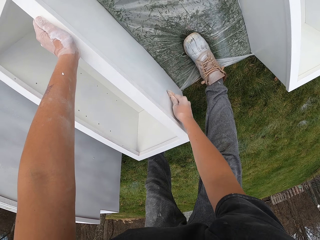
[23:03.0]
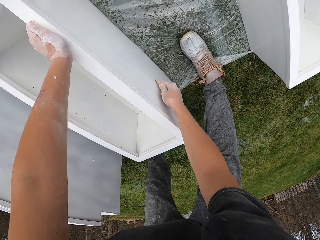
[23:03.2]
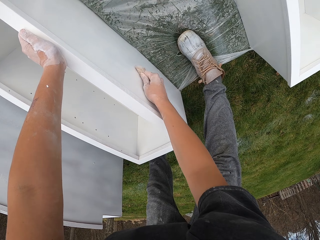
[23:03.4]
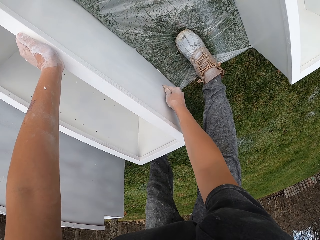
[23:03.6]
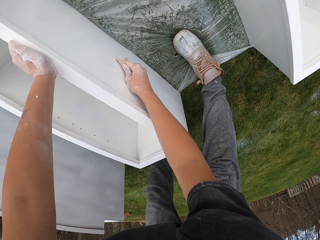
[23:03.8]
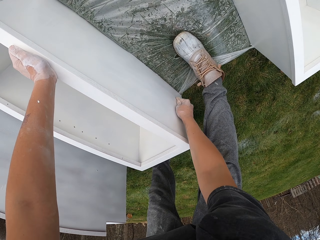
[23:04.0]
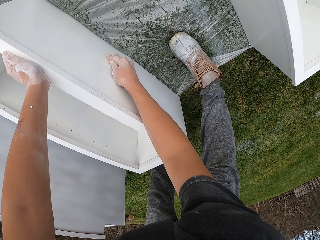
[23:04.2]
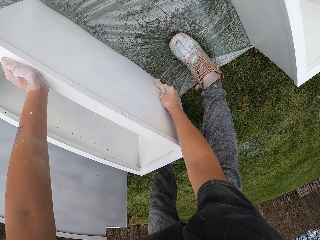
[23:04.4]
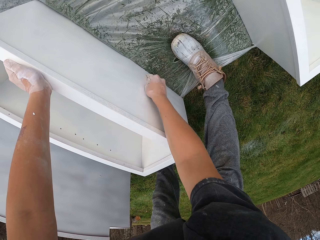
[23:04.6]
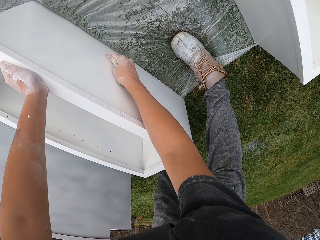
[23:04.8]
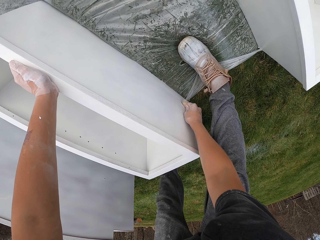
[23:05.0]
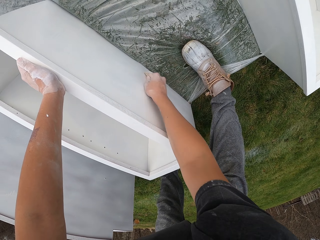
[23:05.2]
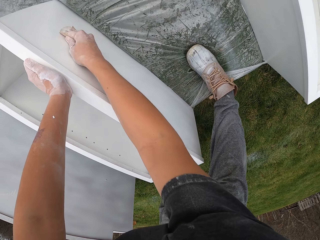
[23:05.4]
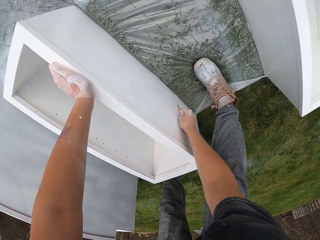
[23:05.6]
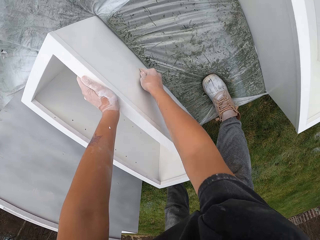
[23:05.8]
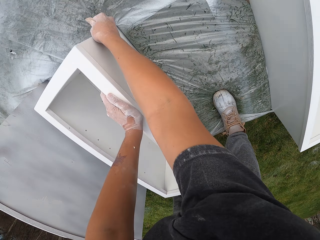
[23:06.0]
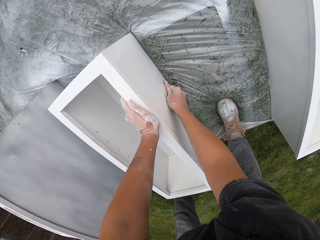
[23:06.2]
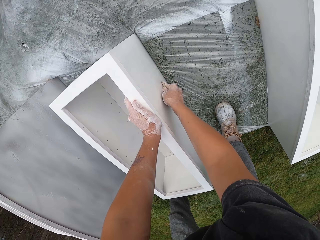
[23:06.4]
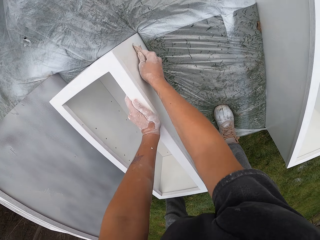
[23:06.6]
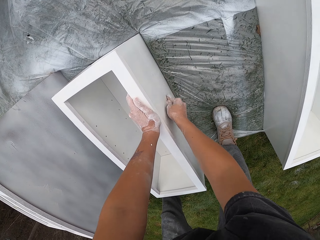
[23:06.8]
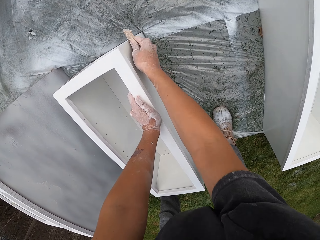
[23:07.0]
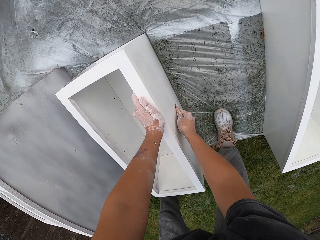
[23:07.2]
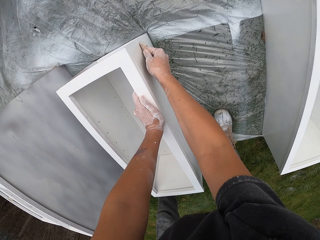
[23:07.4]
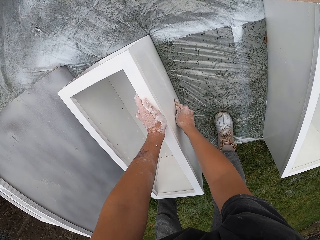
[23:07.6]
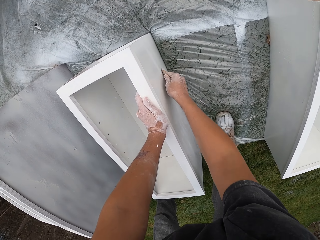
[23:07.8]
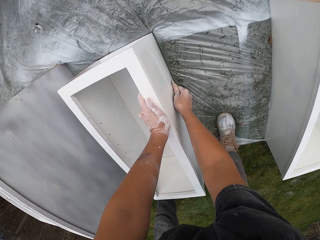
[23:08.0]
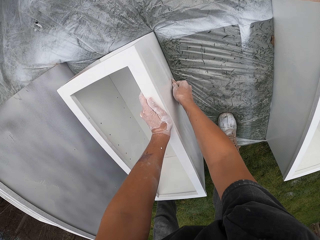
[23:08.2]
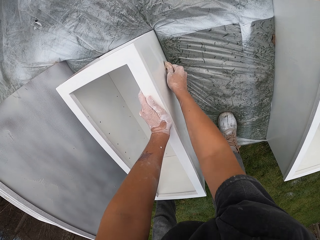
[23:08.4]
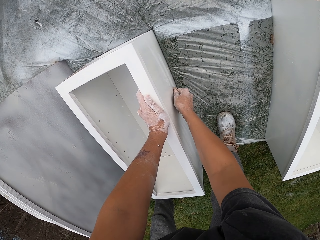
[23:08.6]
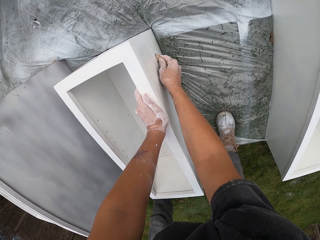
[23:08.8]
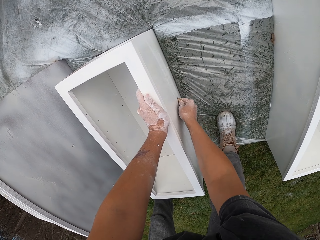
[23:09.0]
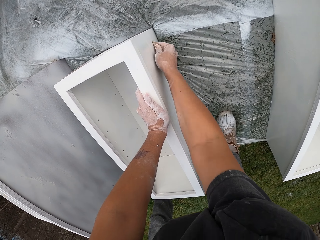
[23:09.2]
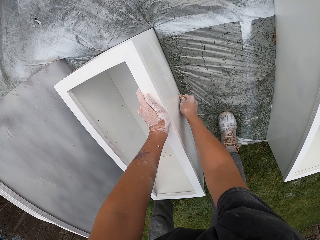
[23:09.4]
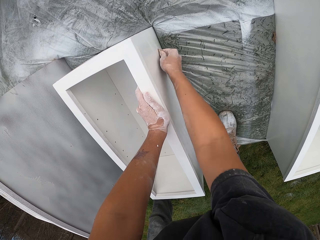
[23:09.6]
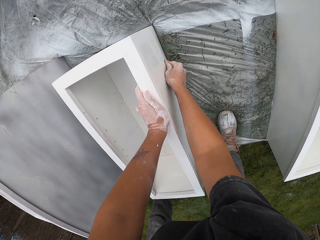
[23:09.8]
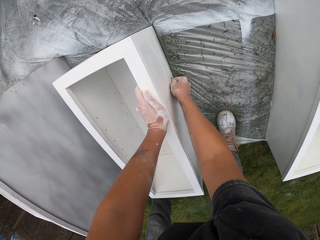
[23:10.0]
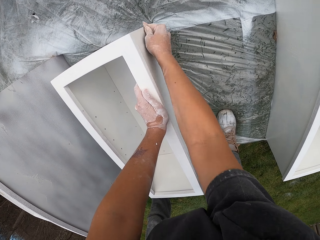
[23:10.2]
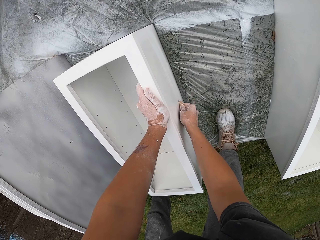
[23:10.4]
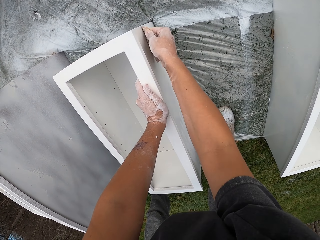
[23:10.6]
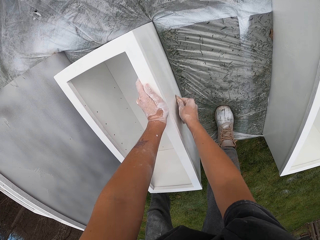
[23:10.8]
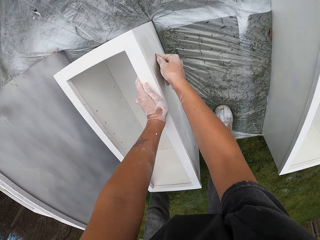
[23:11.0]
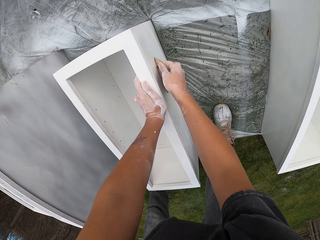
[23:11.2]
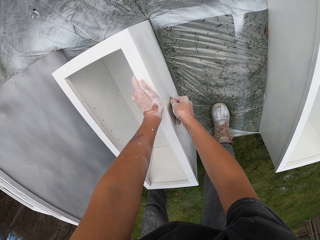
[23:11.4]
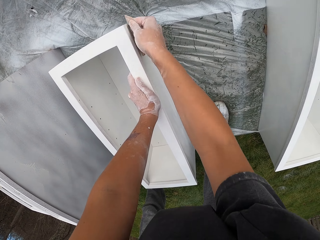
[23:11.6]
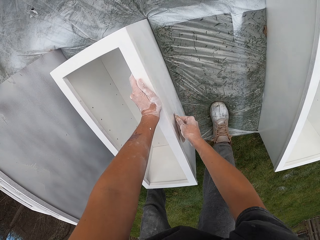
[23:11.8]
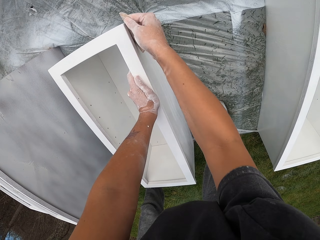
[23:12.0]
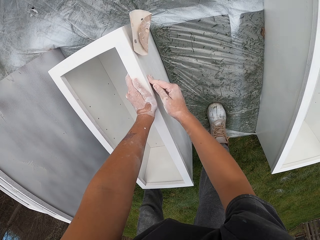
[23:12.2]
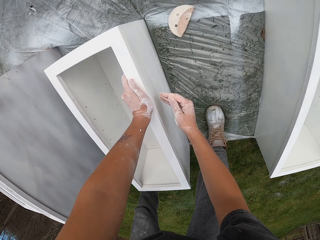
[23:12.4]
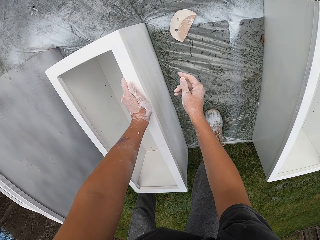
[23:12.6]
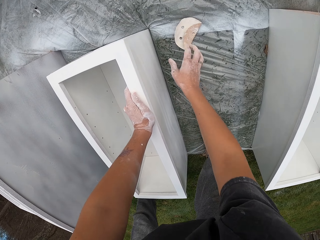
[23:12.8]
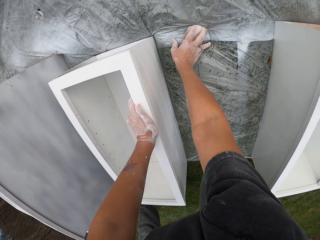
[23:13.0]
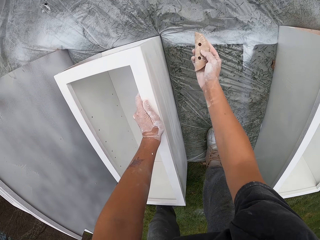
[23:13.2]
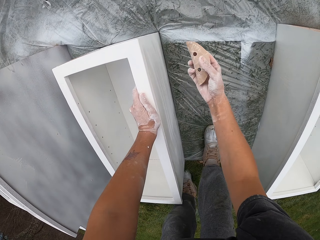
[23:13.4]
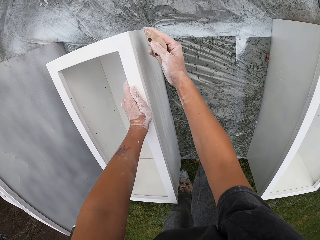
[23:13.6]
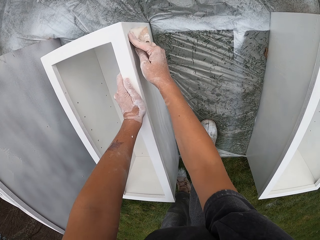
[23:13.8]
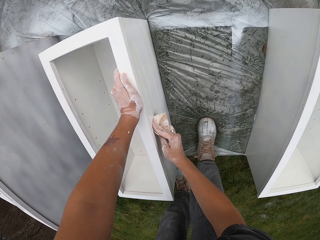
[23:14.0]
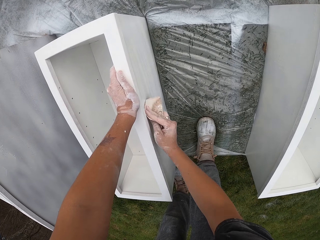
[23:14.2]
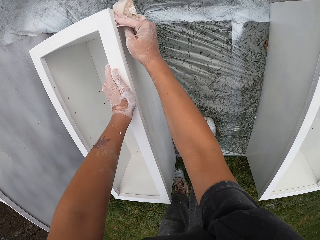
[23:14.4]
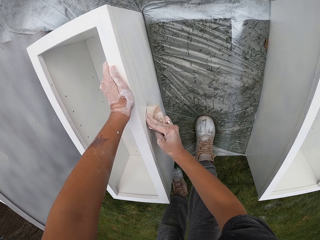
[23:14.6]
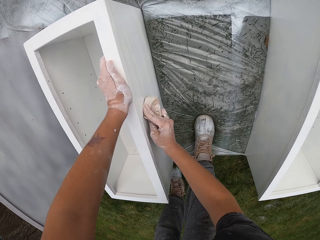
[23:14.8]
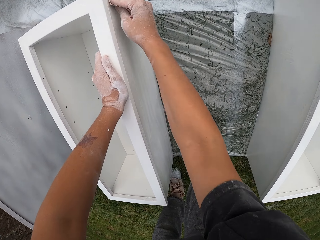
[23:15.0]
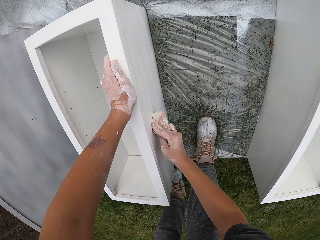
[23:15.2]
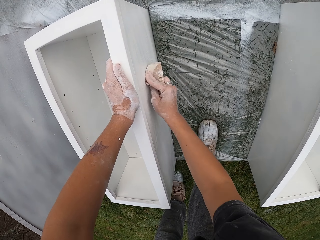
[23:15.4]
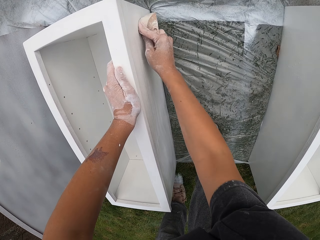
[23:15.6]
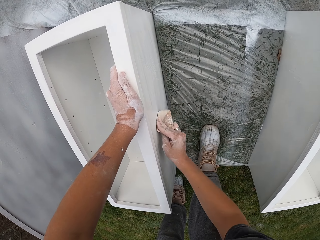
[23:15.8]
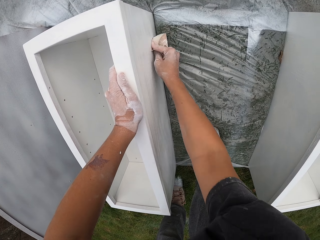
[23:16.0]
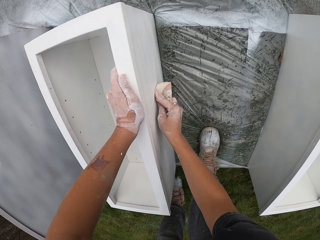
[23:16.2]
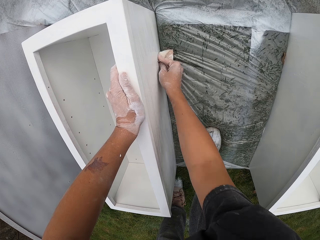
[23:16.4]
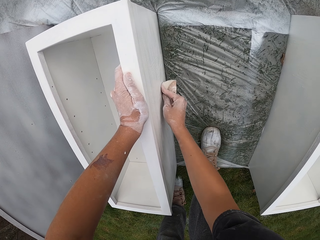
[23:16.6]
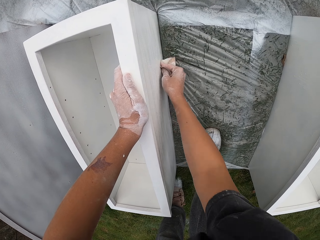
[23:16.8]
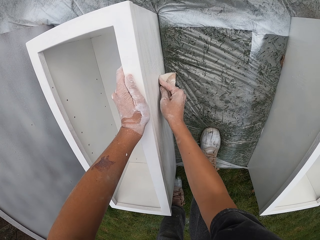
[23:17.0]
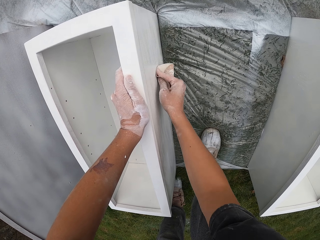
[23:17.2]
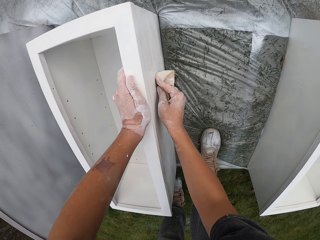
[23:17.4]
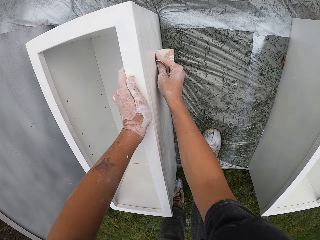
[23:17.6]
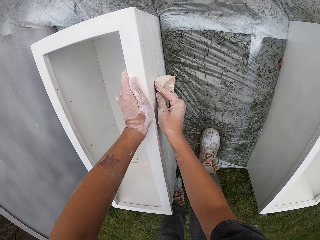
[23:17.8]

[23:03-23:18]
The camera wearer releases the sandpaper. They pick up a sander from the floor. They sand a piece of wood with the sander.

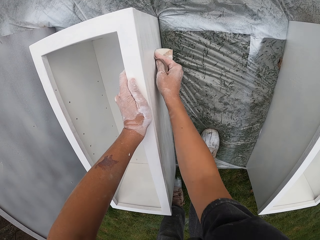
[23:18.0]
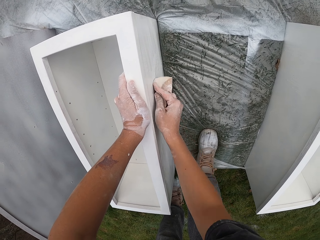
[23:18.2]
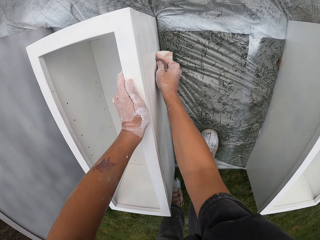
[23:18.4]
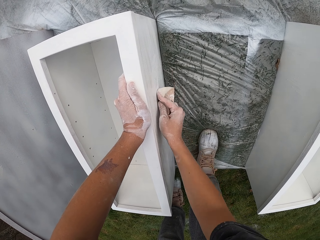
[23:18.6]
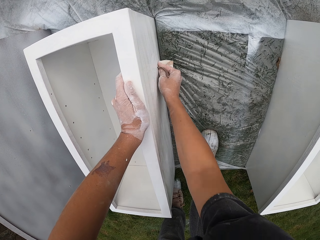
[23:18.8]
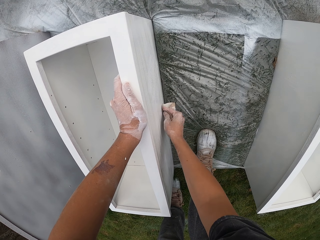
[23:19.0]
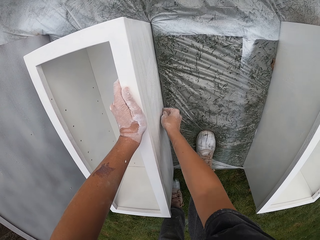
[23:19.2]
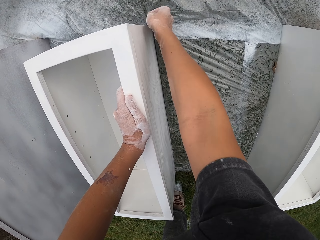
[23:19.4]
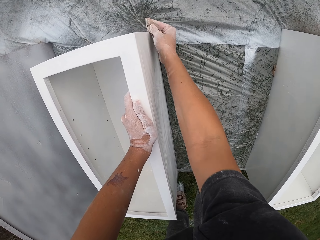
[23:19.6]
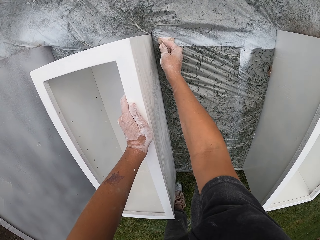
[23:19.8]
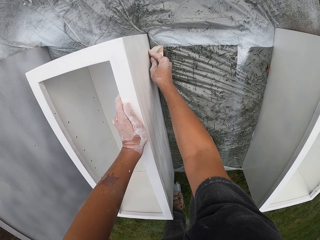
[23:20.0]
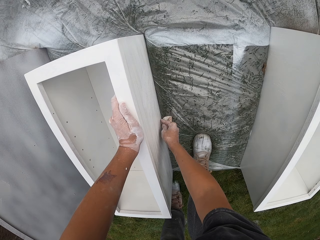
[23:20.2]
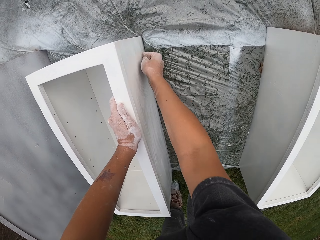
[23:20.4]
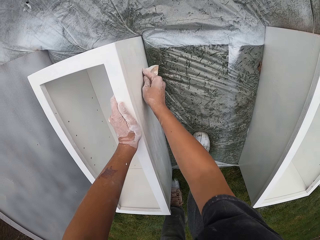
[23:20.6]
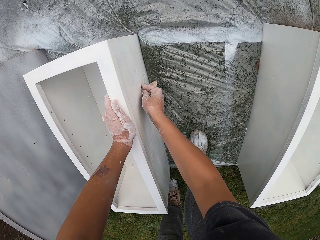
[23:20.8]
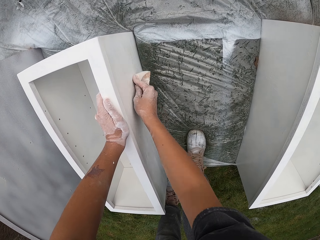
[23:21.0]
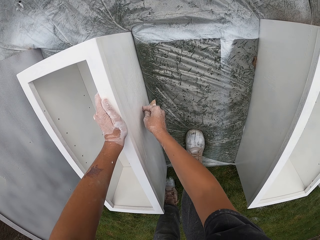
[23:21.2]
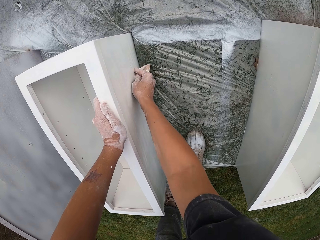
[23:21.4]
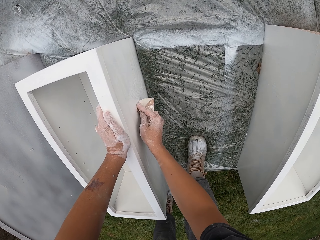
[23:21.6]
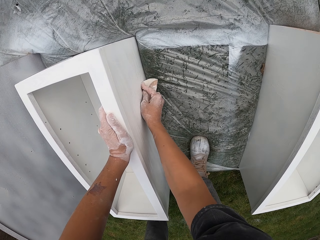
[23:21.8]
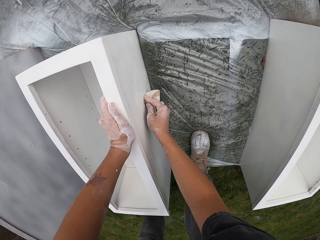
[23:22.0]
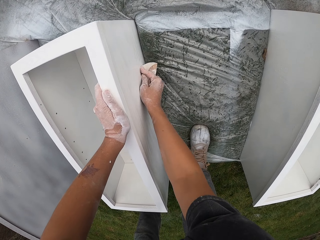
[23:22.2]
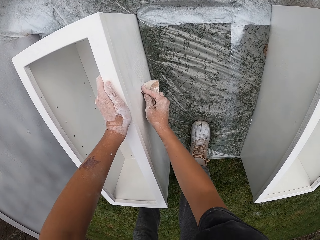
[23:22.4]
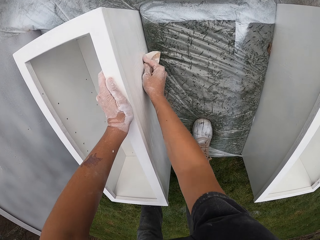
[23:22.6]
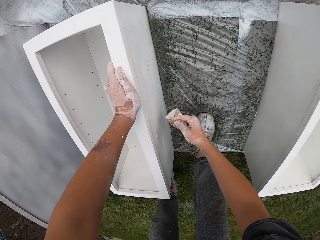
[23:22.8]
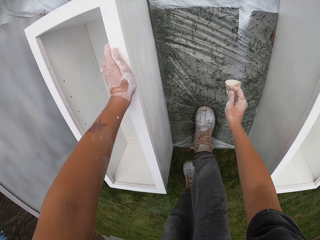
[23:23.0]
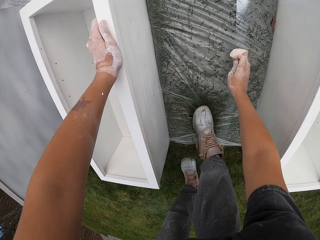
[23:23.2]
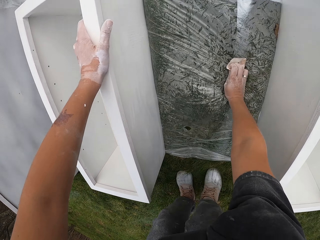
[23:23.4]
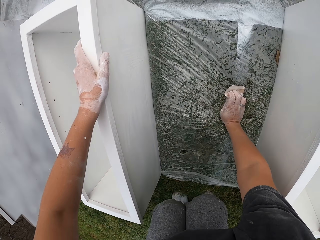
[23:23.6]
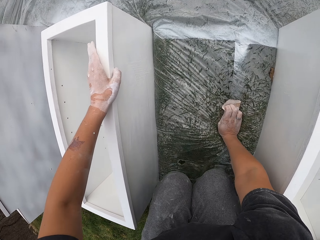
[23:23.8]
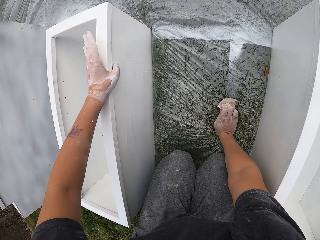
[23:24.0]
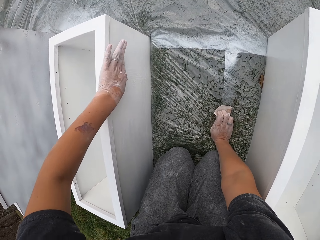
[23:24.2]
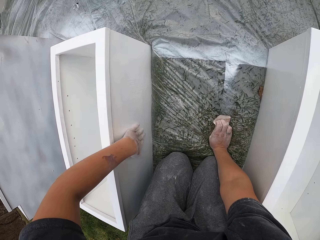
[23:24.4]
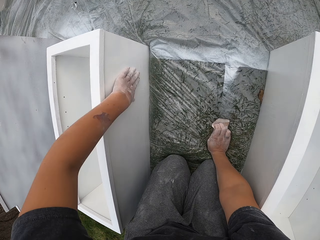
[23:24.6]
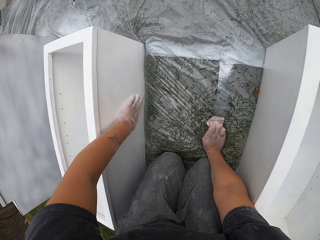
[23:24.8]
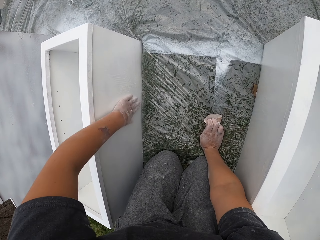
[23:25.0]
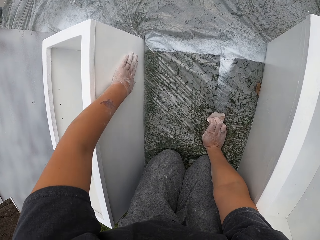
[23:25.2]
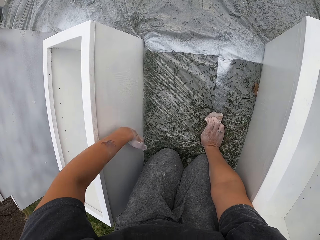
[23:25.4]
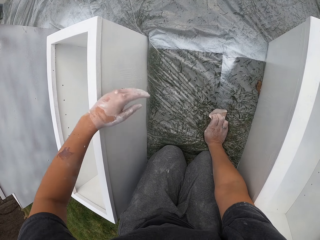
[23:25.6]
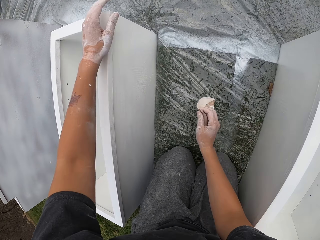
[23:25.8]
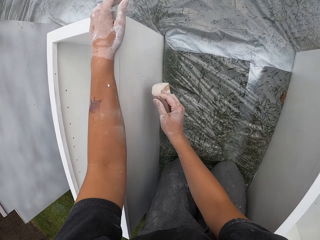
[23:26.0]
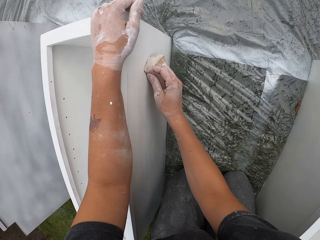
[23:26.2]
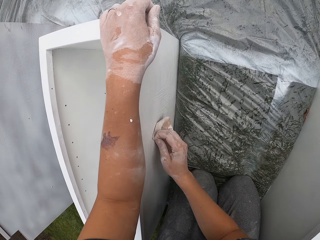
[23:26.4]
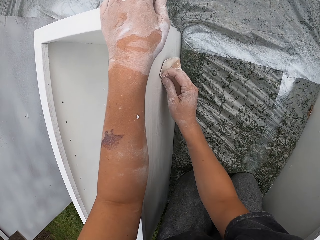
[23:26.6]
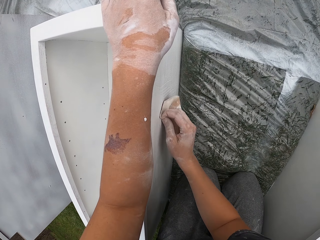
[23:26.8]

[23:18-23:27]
The camera wearer stops smoothing the drawer. They kneel down on the floor. They remove the left hand from the drawer and wipe the drawer with the left hand. They stop wiping the drawer, hold the drawer with the left hand, and smooth the drawer with sandpaper.
